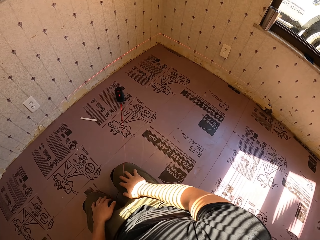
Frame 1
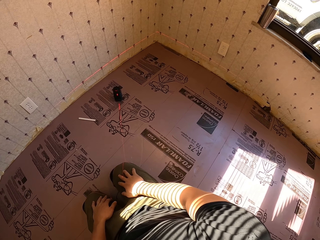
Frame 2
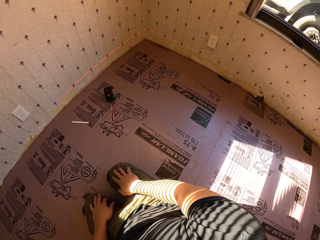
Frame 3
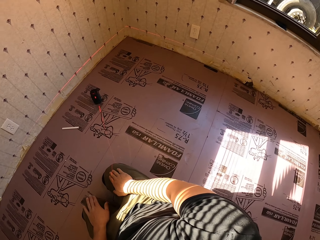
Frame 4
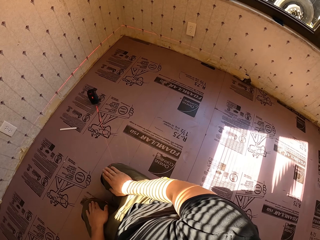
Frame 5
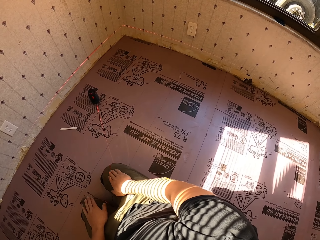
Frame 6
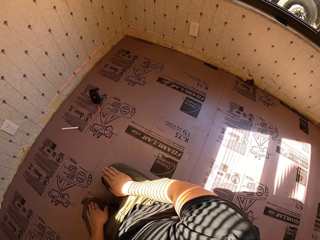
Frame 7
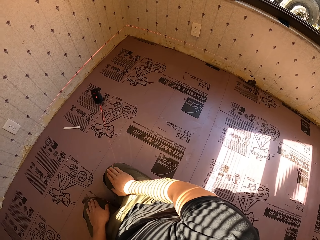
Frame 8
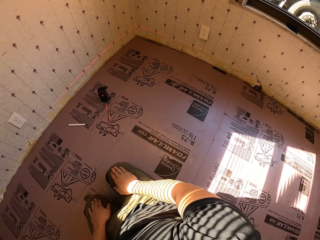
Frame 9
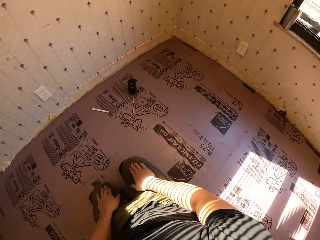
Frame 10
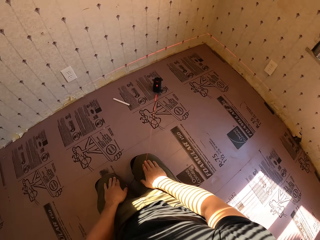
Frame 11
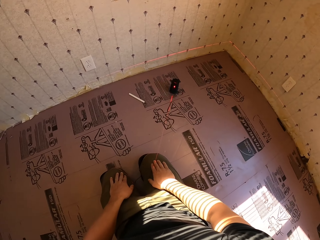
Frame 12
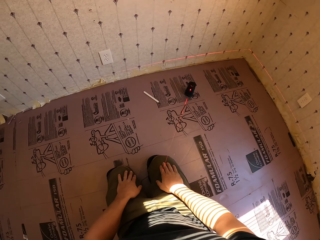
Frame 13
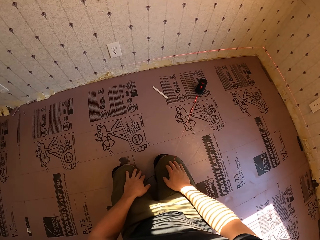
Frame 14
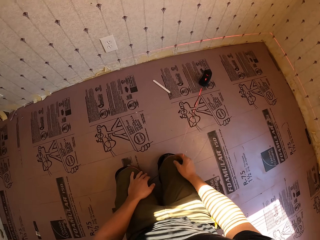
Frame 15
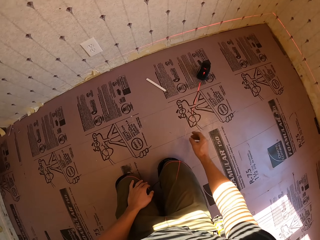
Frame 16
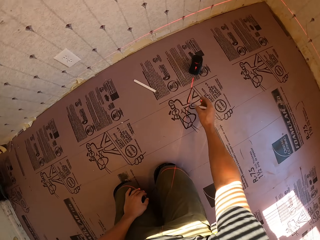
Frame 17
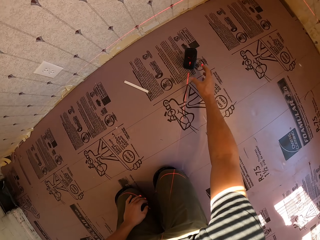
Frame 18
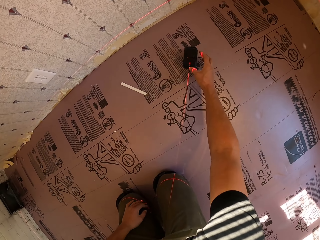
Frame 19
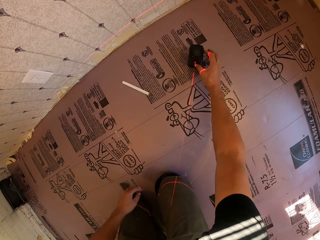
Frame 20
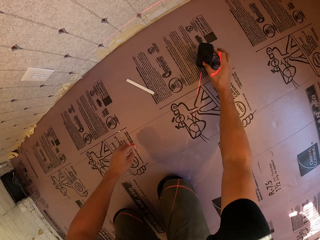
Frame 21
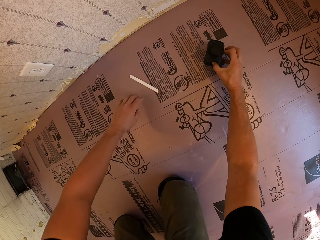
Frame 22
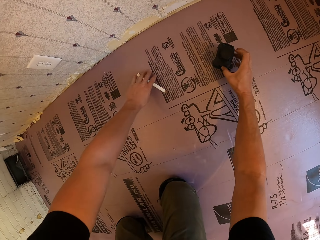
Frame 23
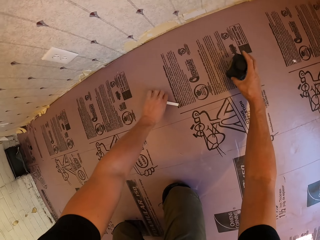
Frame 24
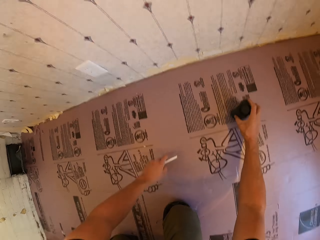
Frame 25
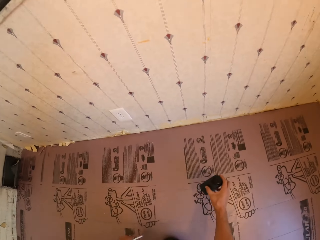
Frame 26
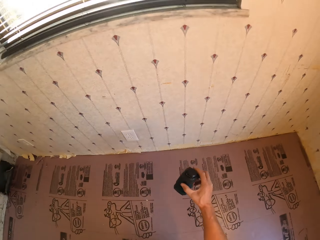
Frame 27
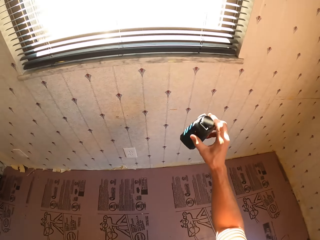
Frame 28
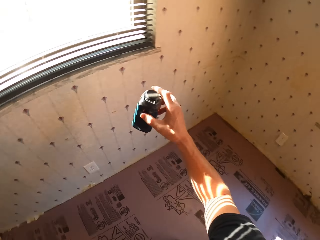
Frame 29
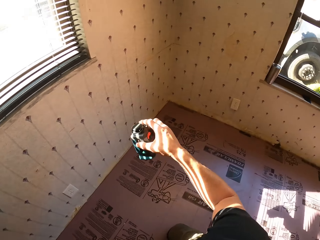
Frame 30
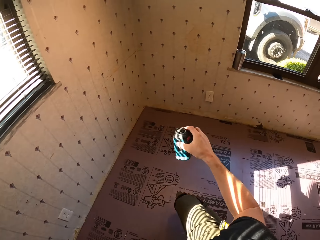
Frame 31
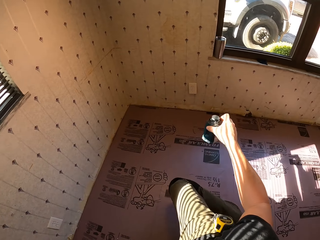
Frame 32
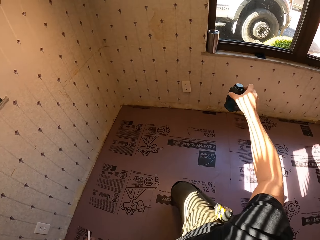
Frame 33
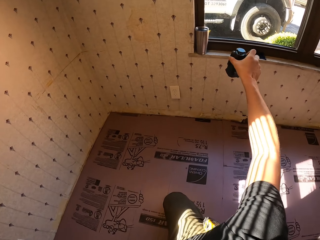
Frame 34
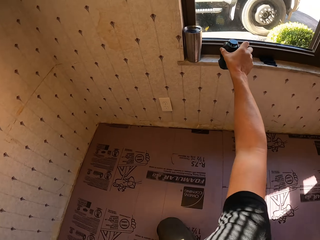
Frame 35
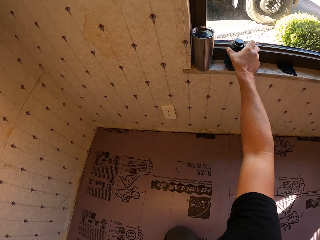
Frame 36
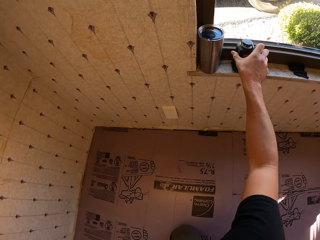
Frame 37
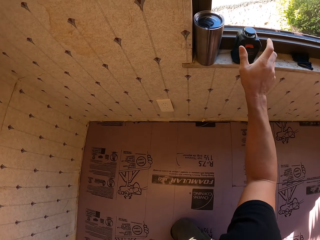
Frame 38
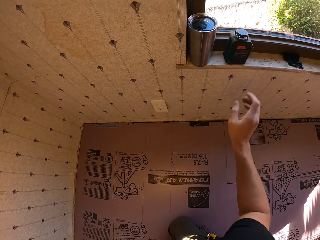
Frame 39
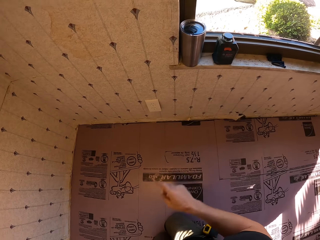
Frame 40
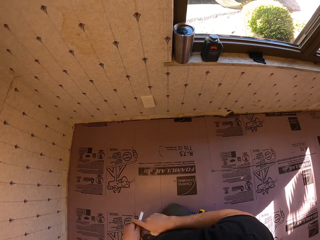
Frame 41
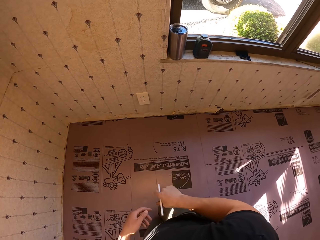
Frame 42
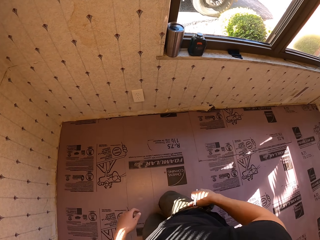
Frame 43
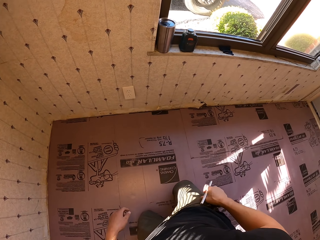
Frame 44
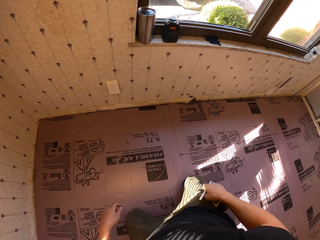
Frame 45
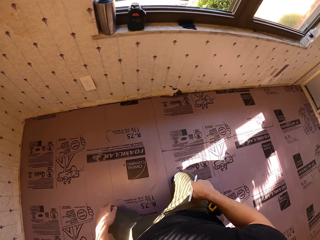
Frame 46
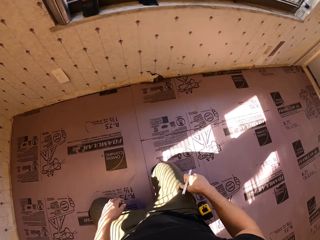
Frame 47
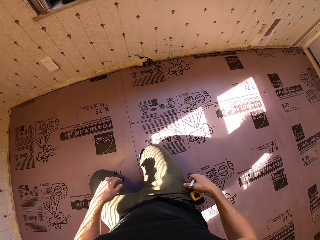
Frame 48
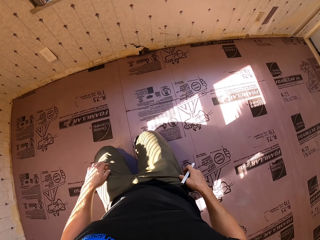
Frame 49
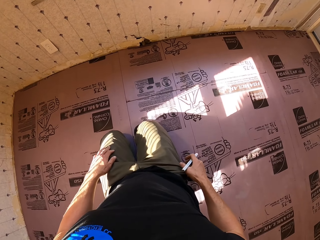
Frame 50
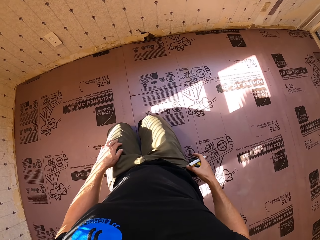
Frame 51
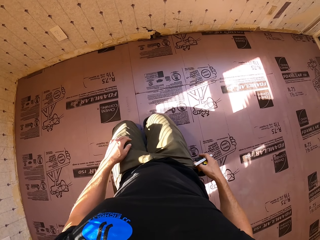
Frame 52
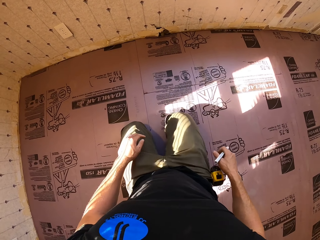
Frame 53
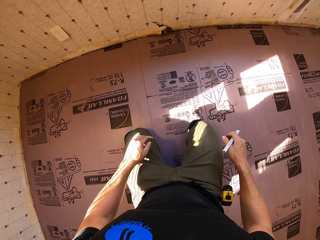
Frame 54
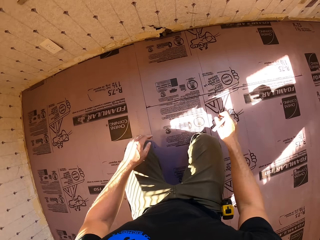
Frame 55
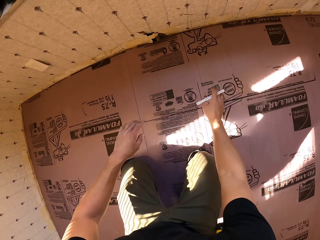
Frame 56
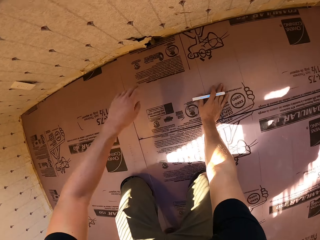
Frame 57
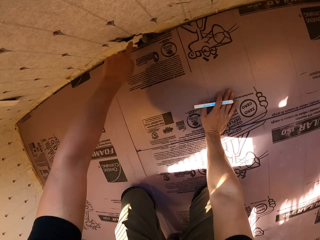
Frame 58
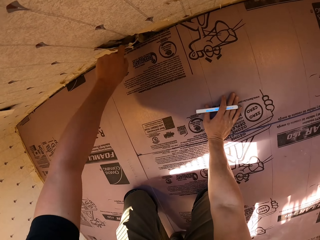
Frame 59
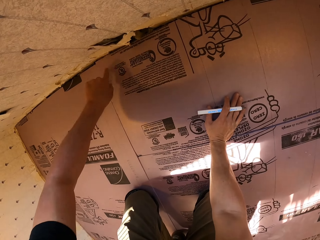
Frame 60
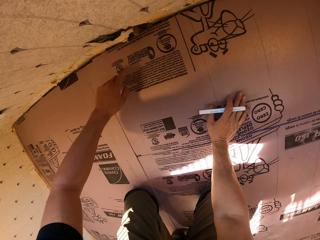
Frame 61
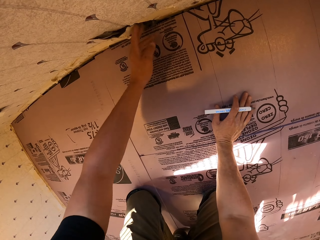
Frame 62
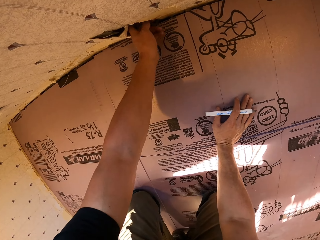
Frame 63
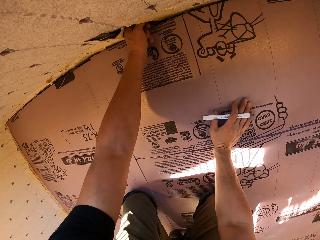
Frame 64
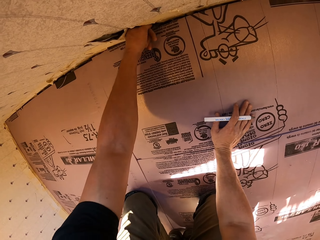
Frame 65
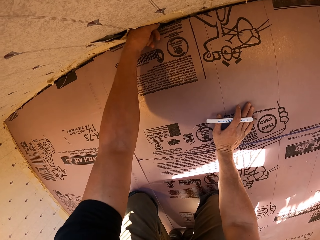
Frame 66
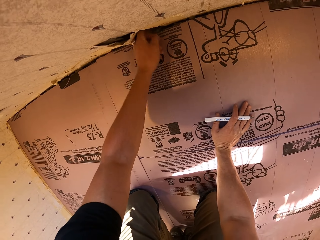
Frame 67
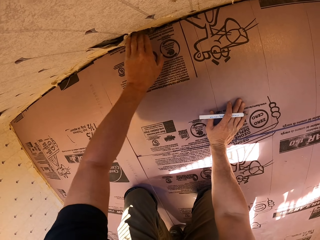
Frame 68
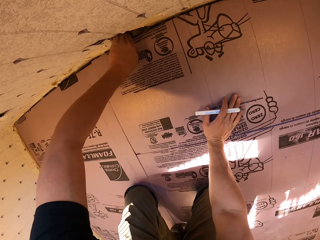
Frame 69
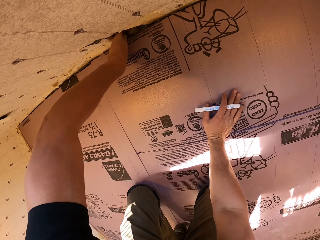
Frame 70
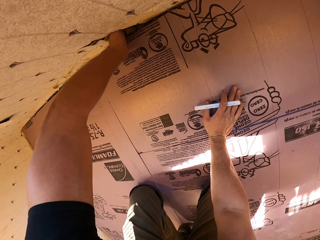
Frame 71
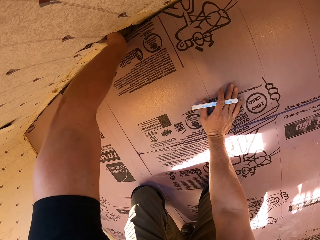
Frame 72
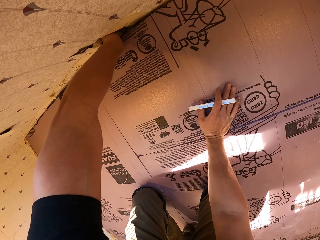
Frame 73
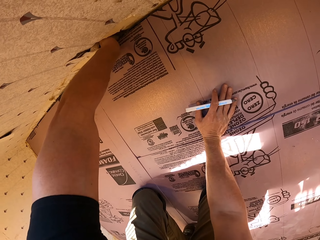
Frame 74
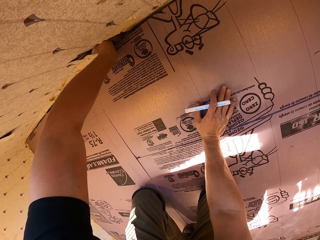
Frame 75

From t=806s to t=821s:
The camera wearer taps his hands on his laps. He turns off the light on the line laser. He picks up the pencil on the floor with his left hand and picks up the line laser on the floor. He places the line laser on the window frame. He holds the pencil with his right hand. He touches the wallpaper with his left hand and puts his left hand in the hole.

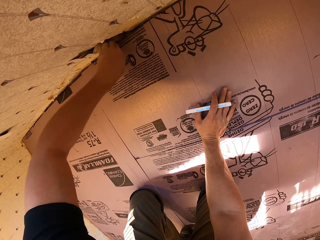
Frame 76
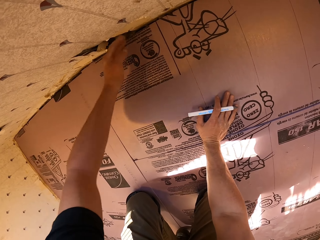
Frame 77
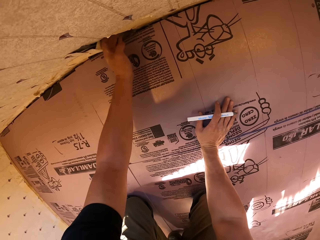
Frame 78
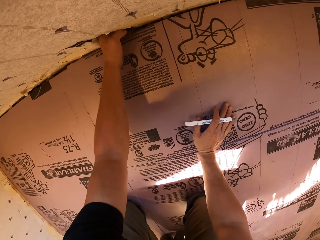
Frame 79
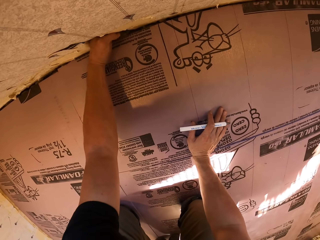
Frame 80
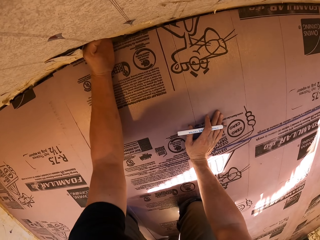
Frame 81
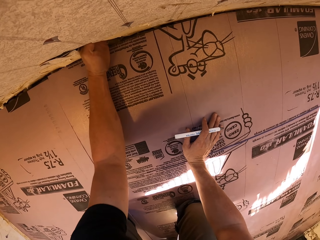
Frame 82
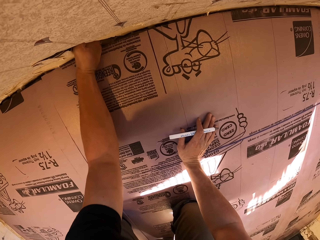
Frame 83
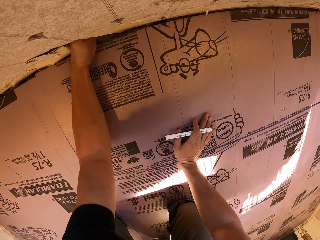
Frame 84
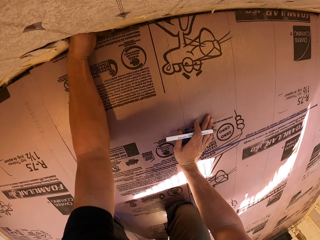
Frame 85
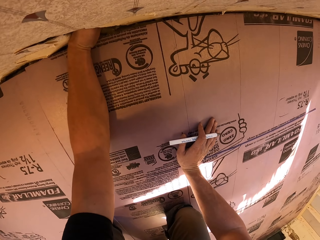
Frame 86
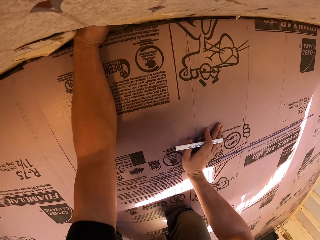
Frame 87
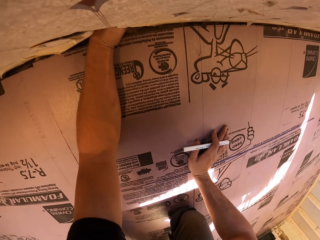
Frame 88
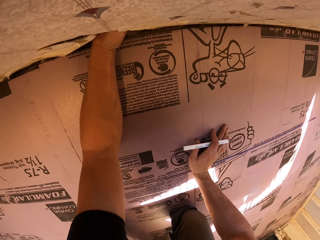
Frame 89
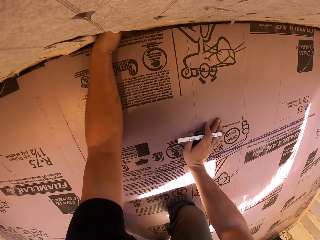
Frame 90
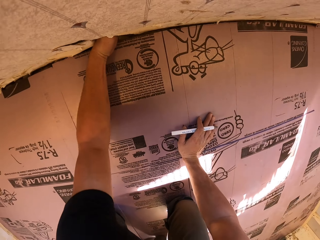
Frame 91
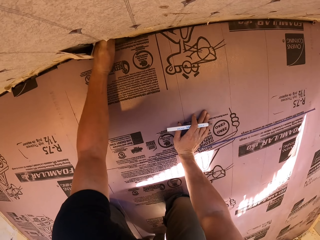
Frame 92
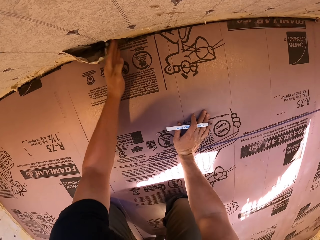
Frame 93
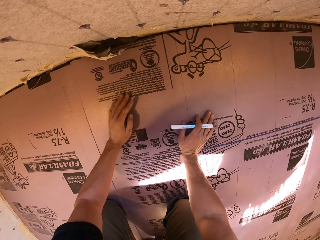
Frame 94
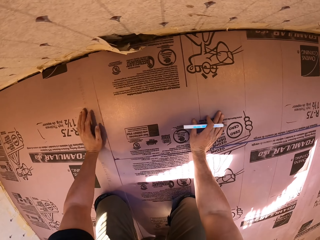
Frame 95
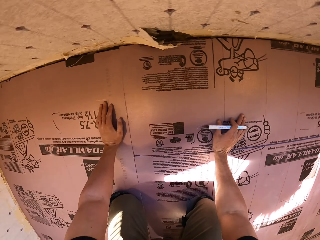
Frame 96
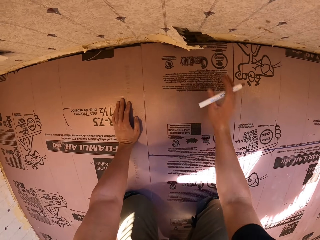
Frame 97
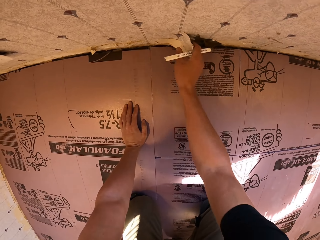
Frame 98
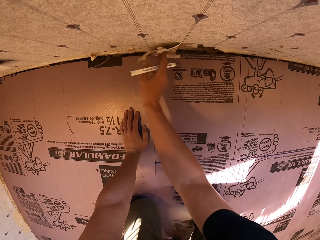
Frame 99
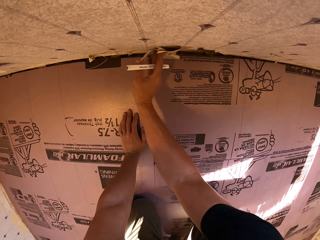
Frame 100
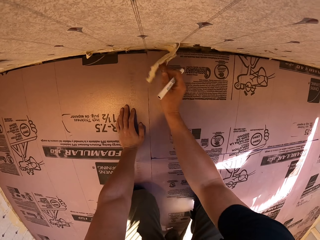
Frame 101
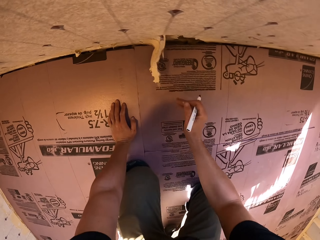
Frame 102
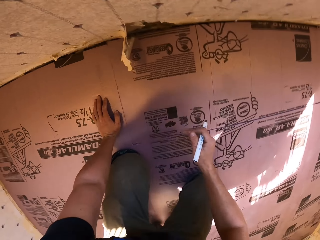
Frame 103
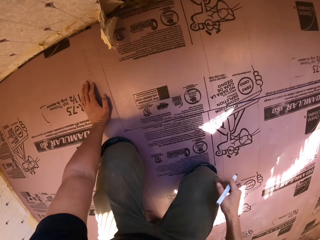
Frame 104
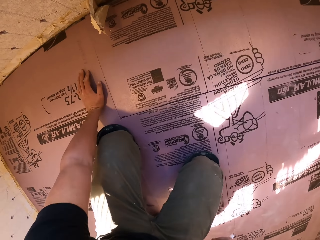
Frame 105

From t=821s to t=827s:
The camera wearer moves the wallpaper with the right hand.
